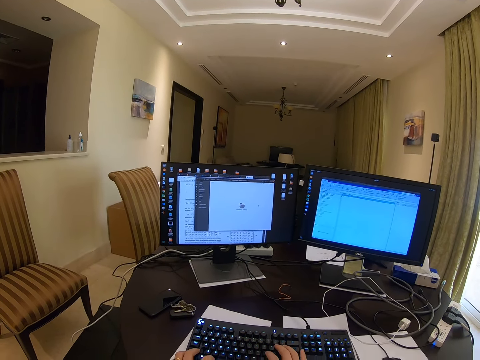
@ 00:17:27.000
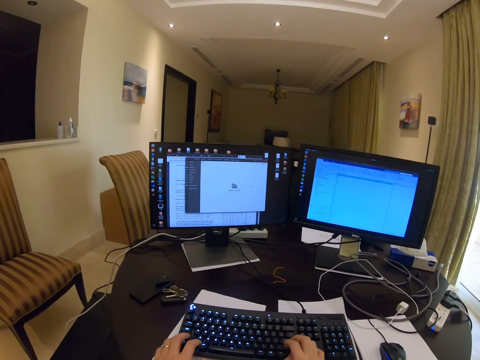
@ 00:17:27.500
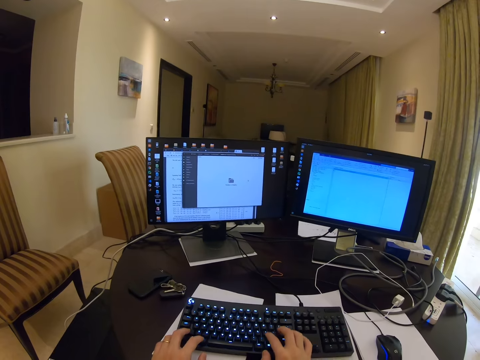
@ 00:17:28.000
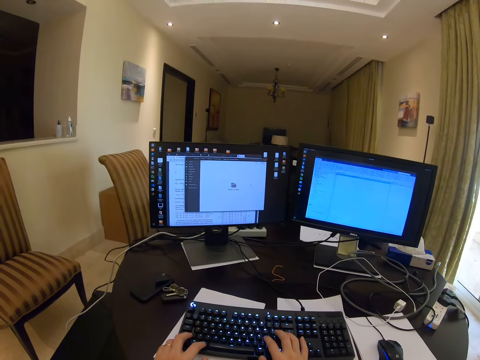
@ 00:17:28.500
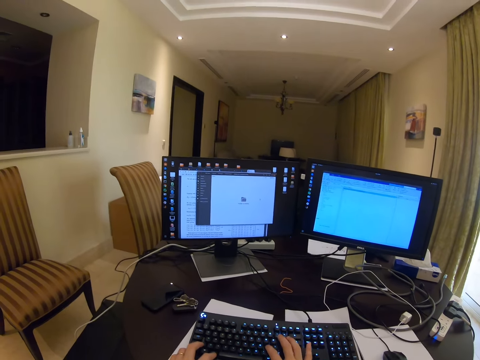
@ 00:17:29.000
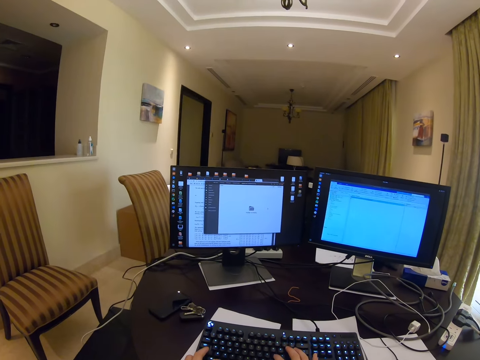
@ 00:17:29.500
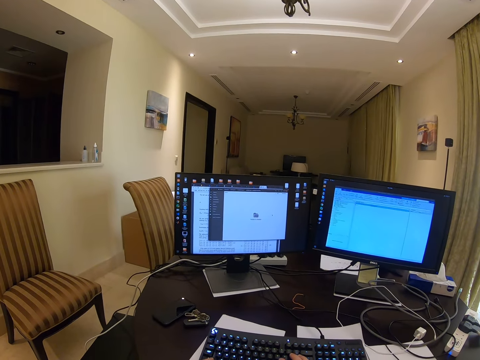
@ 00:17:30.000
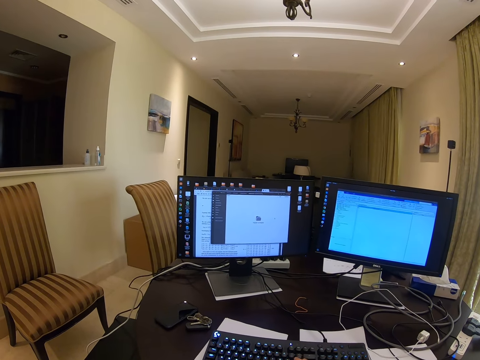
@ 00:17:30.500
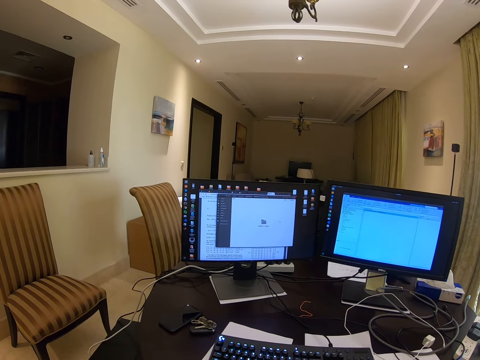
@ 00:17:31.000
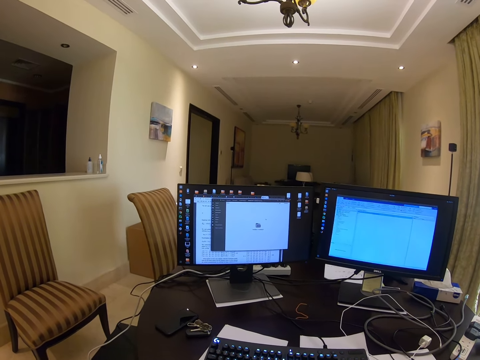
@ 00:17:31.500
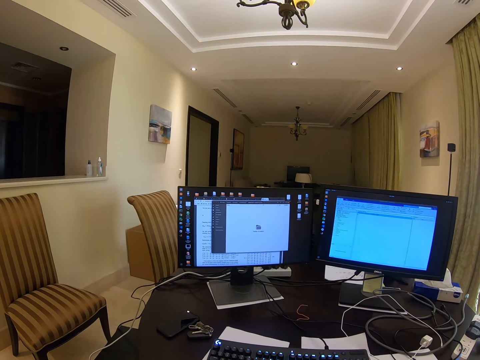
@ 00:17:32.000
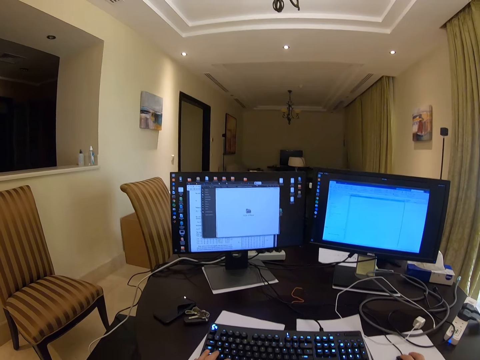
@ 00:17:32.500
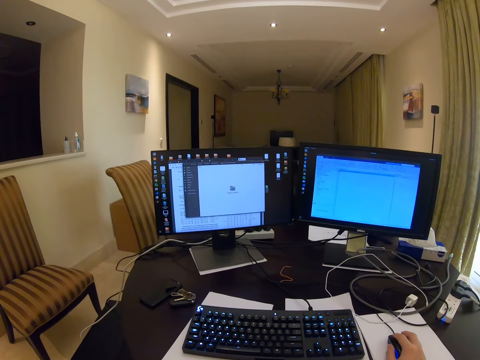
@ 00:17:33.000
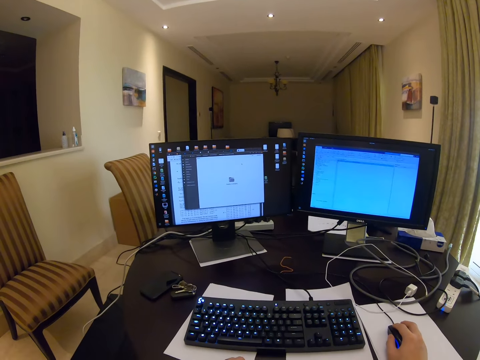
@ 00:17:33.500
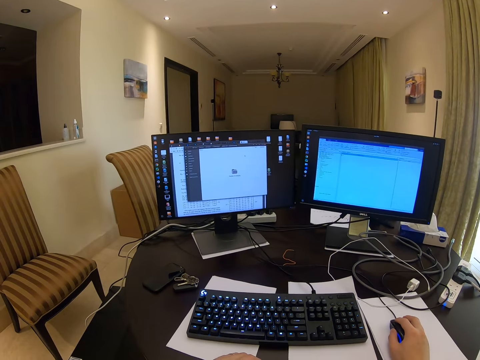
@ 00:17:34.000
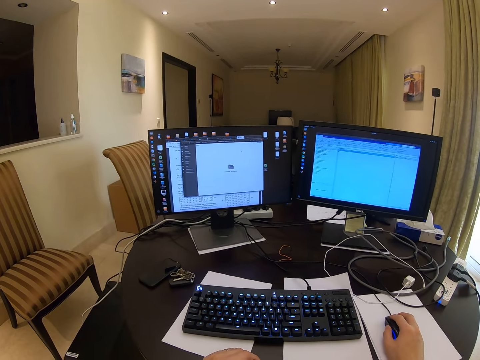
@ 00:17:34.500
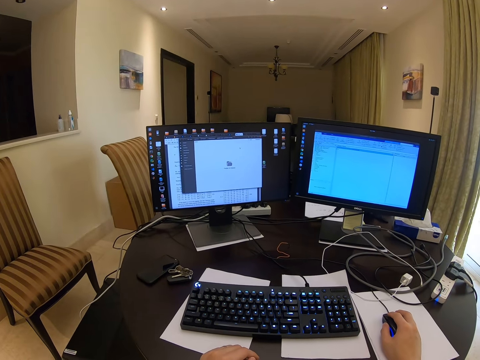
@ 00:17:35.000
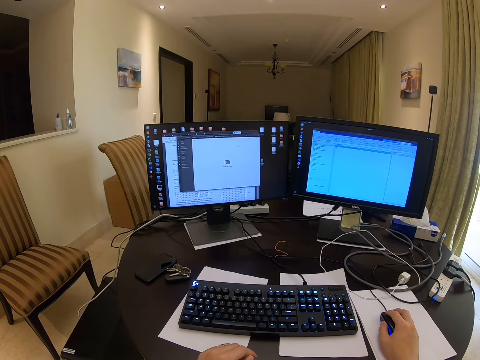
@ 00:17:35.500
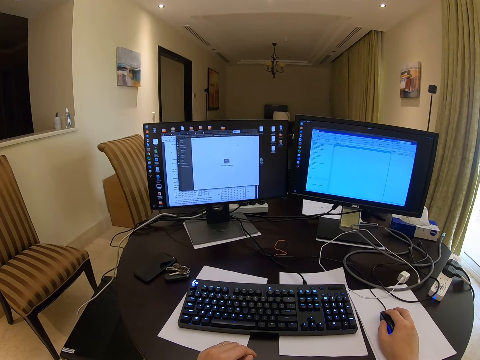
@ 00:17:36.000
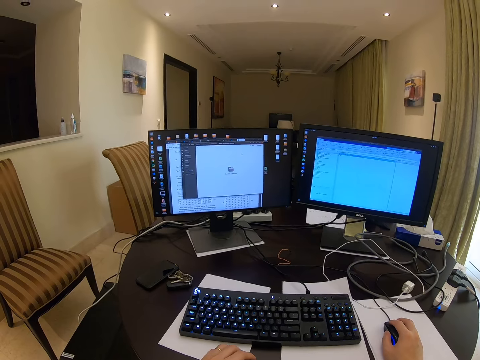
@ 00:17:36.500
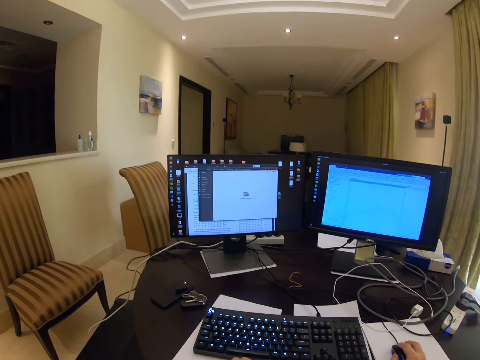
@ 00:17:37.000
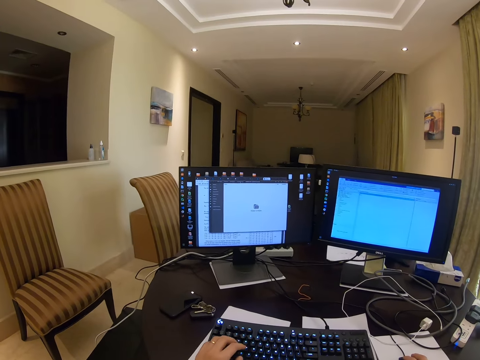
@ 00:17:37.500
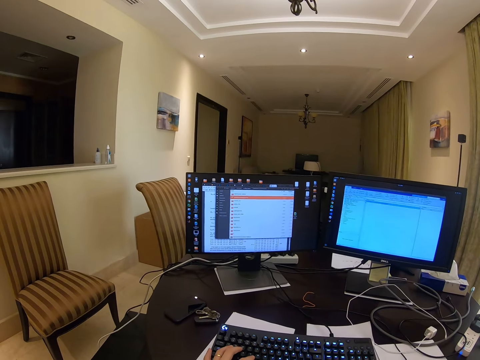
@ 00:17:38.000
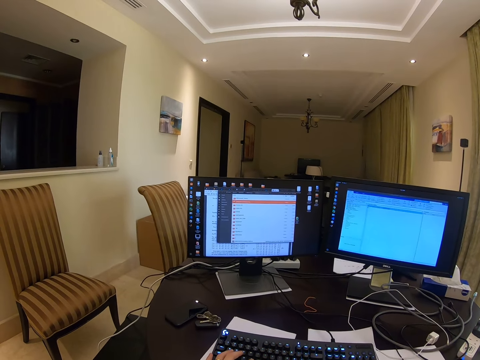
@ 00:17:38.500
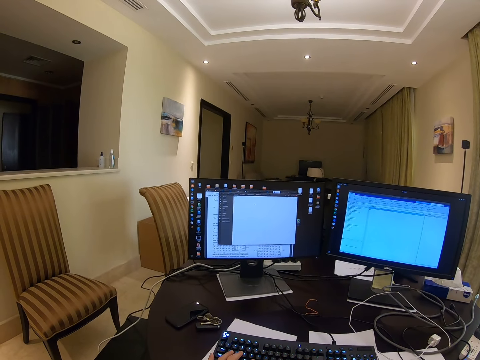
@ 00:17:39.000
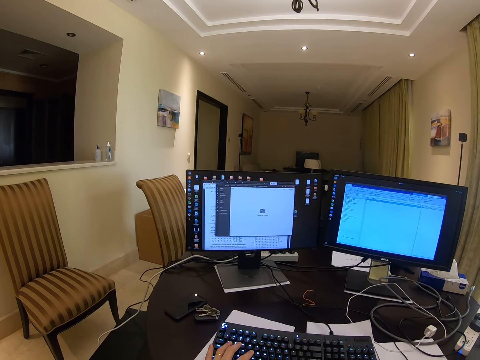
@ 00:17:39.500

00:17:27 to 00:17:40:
The camera wearer types using two hands in the keyboard. They use a mouse on the computer. They look at the background. They use the computer. They touch the mouse. They use the mouse on the computer. They touch the keyboard.

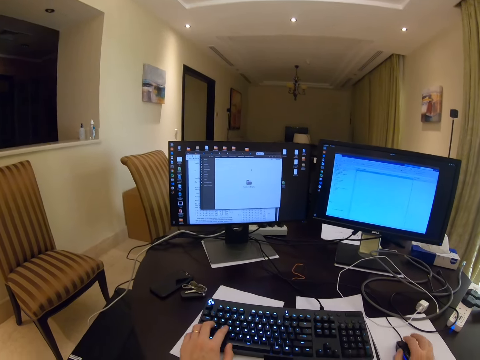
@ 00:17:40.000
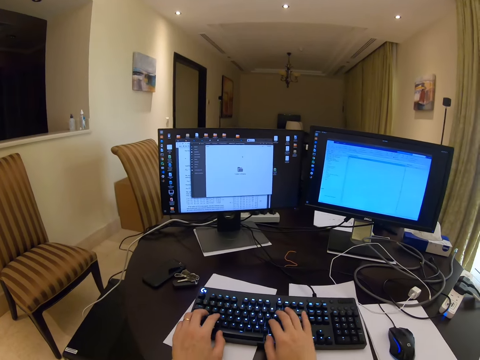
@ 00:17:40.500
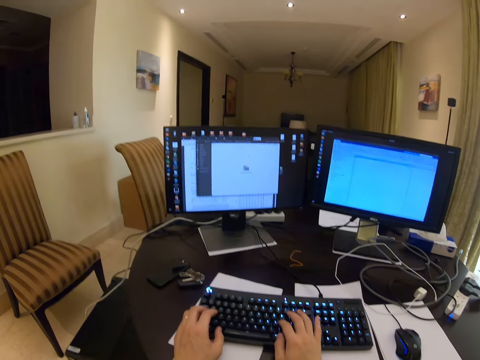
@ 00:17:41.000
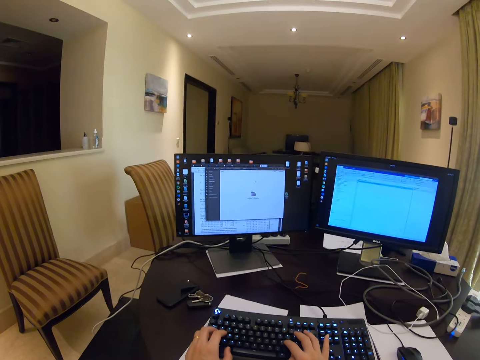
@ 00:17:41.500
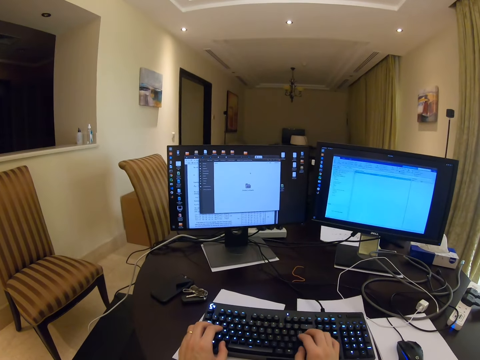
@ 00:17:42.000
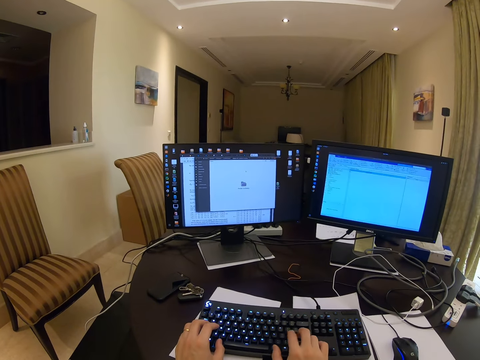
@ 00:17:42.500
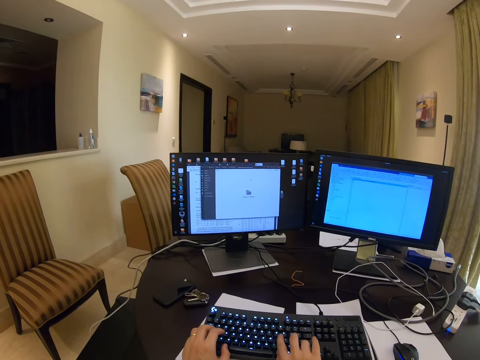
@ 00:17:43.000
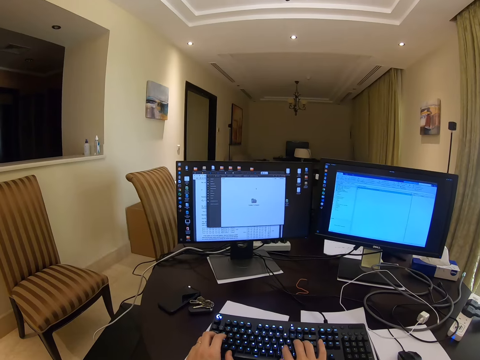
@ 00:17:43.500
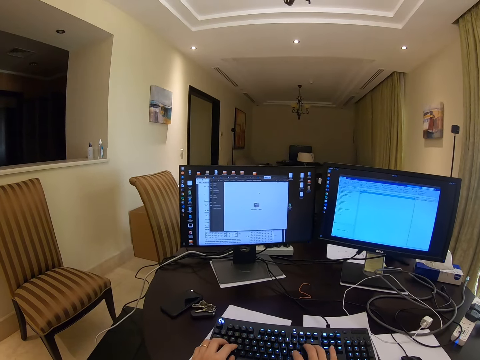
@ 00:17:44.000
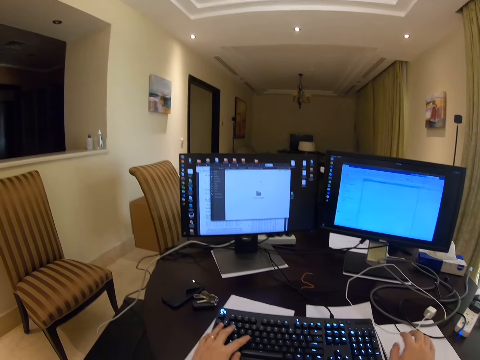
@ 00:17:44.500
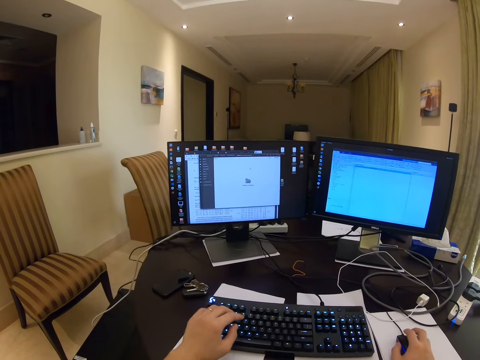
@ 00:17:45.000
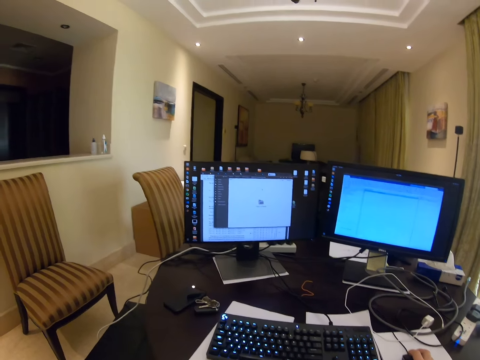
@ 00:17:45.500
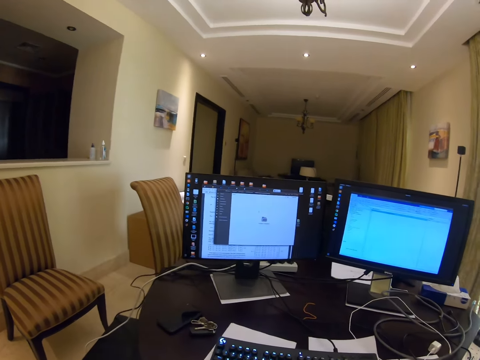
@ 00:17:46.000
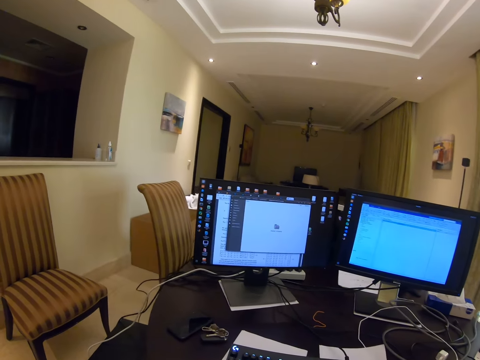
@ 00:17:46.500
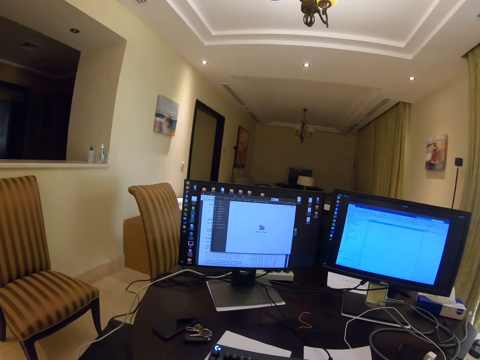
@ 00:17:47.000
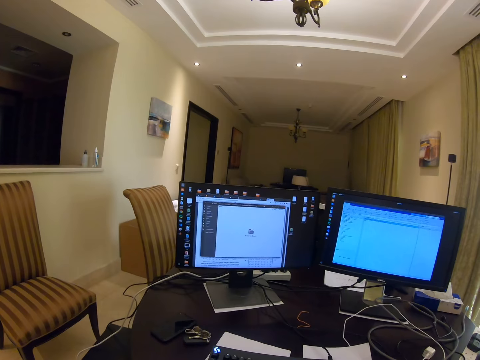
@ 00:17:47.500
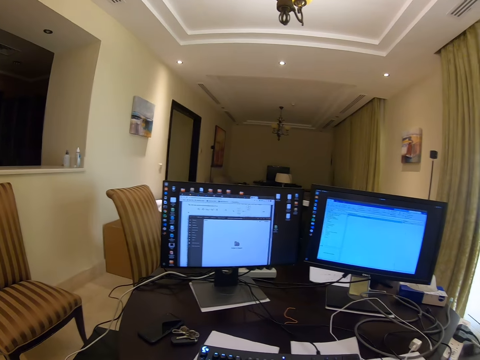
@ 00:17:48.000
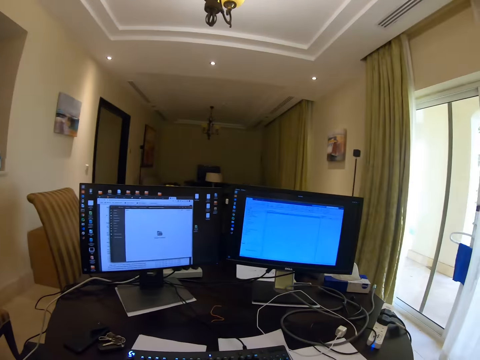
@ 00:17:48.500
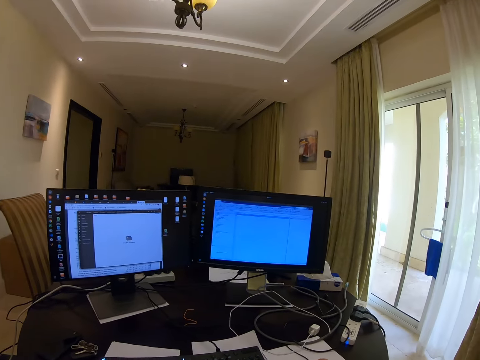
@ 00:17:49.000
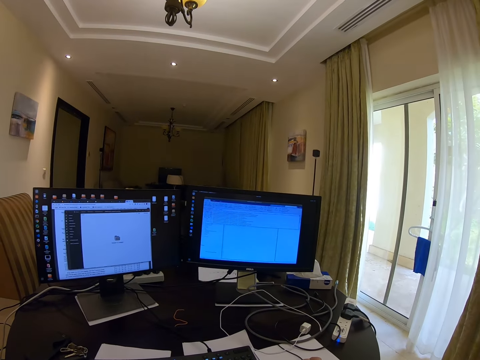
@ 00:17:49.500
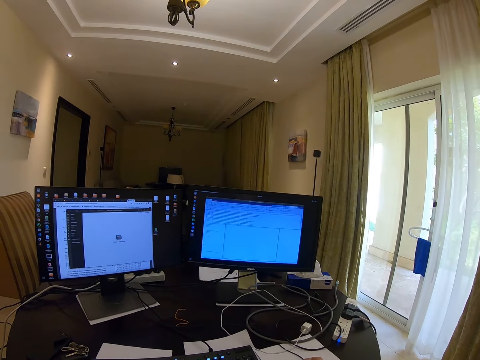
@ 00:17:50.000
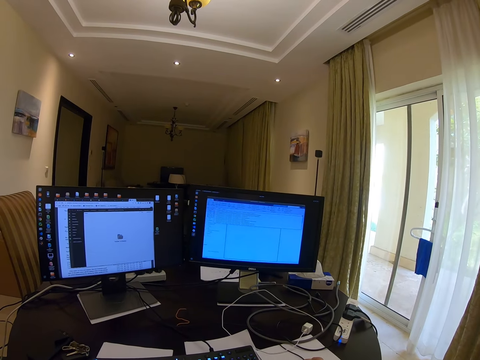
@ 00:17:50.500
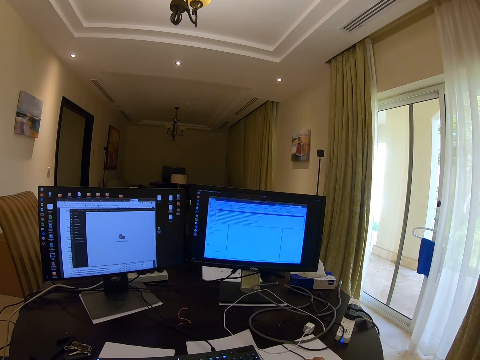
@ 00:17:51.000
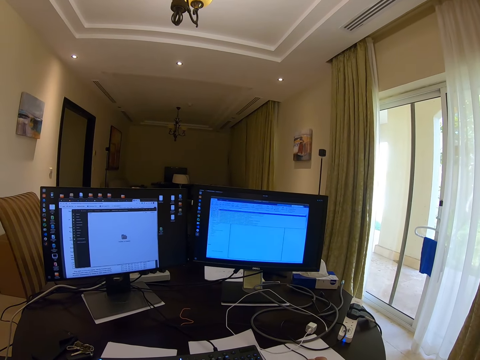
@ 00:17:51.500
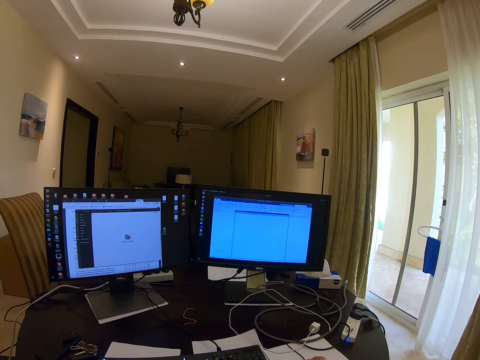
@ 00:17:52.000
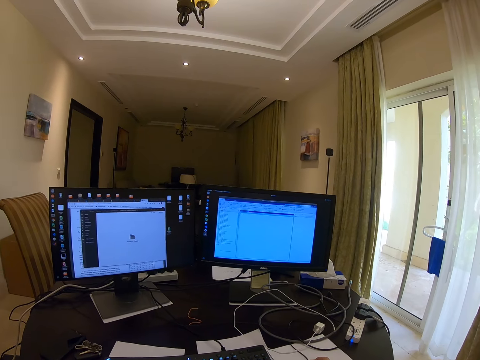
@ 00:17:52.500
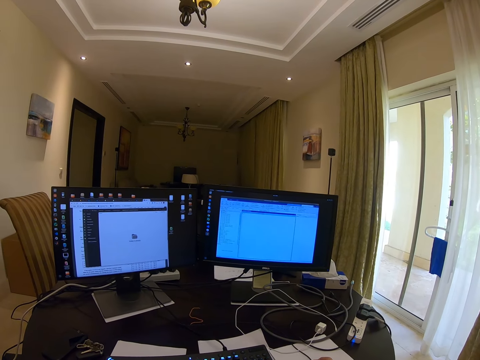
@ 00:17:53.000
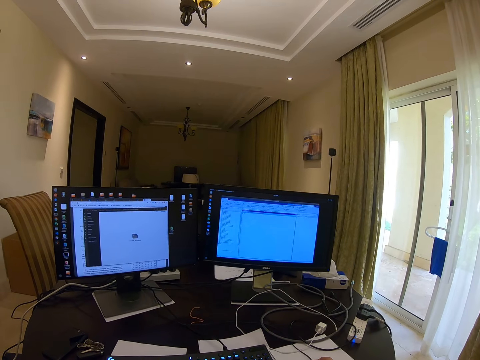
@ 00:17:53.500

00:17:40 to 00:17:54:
The camera wearer types using two hands on the keyboard. They touch the mouse. They use the mouse on the computer. They look at the background.
